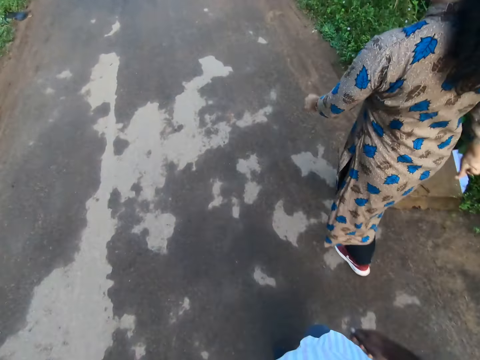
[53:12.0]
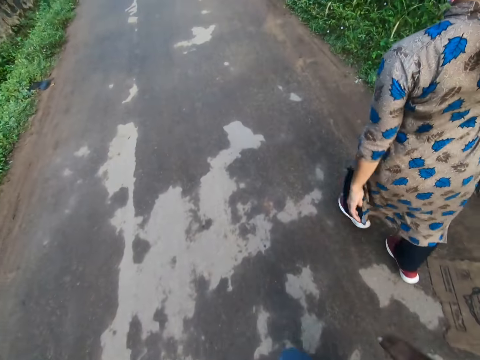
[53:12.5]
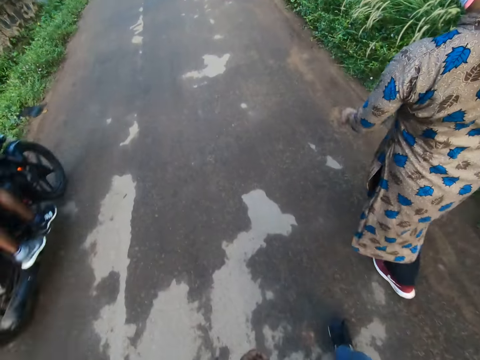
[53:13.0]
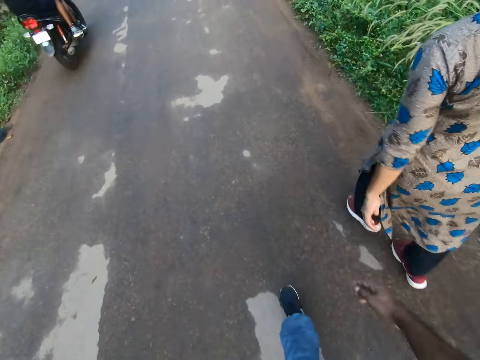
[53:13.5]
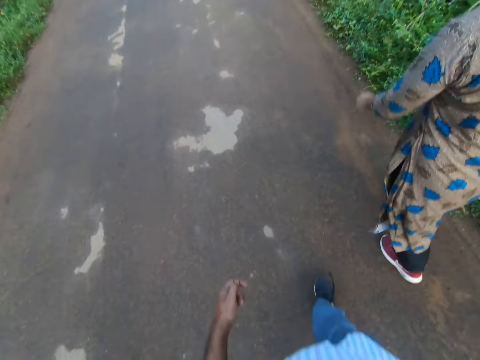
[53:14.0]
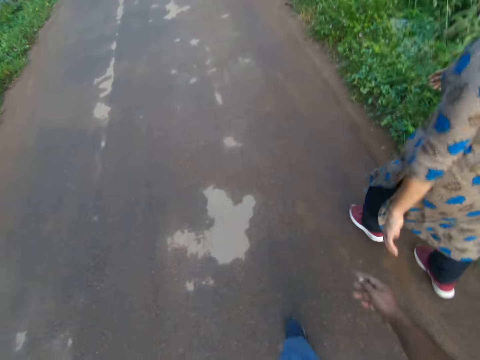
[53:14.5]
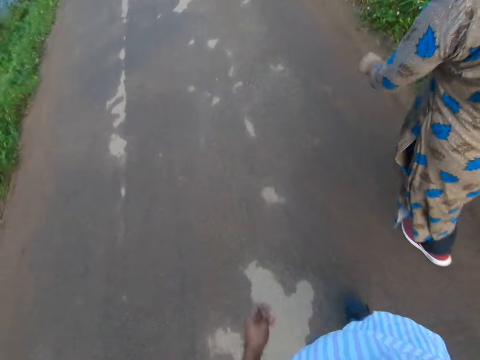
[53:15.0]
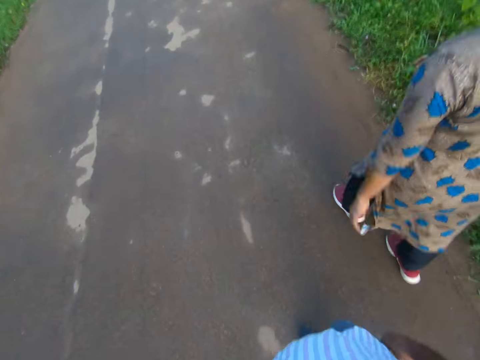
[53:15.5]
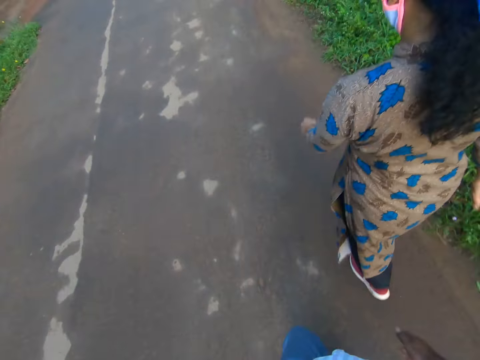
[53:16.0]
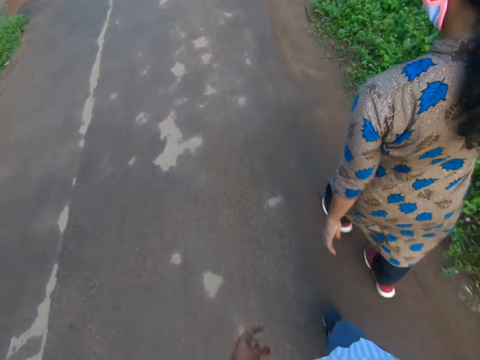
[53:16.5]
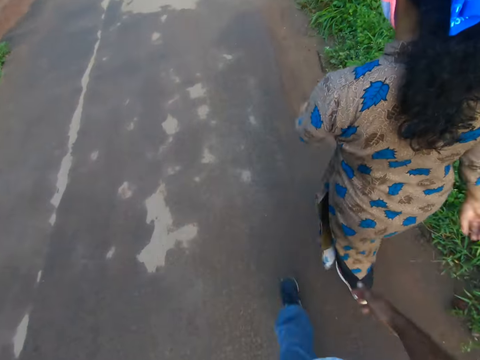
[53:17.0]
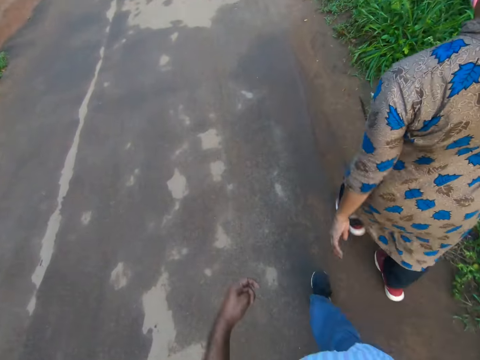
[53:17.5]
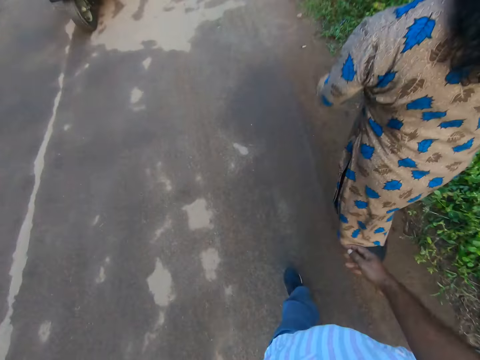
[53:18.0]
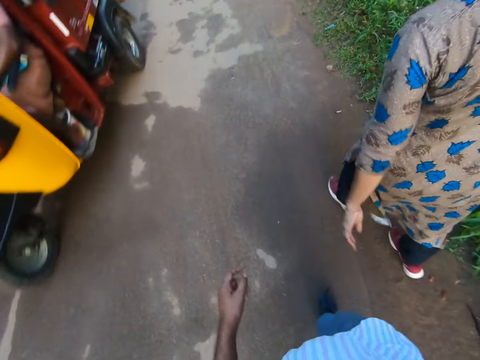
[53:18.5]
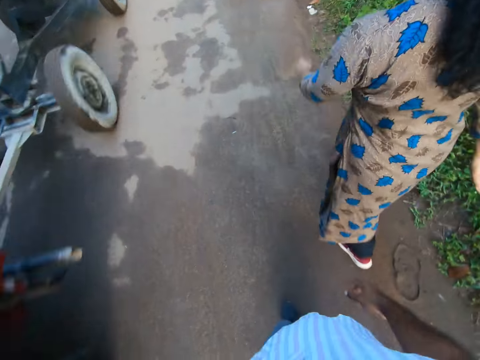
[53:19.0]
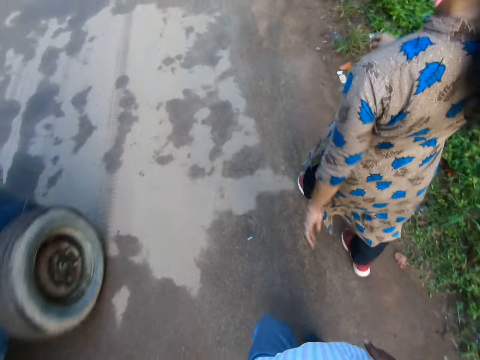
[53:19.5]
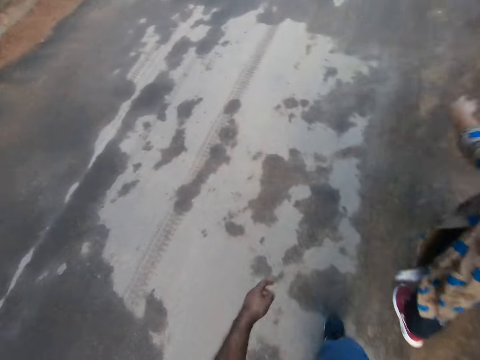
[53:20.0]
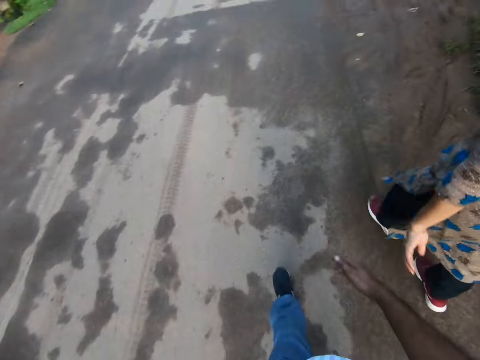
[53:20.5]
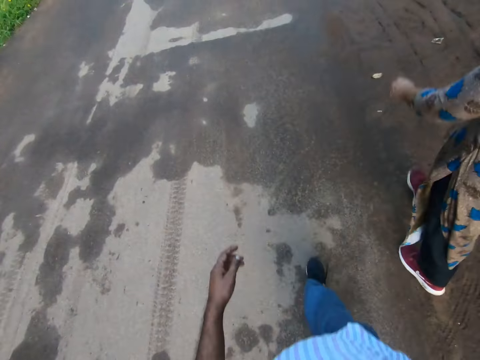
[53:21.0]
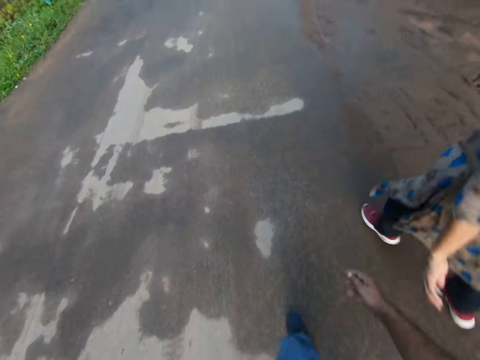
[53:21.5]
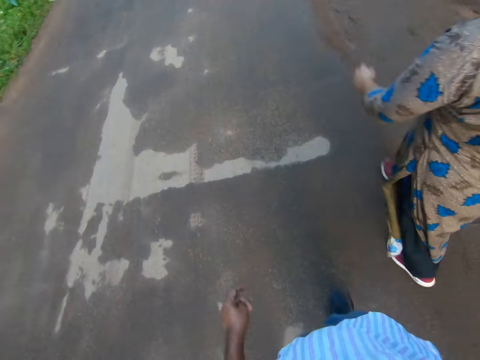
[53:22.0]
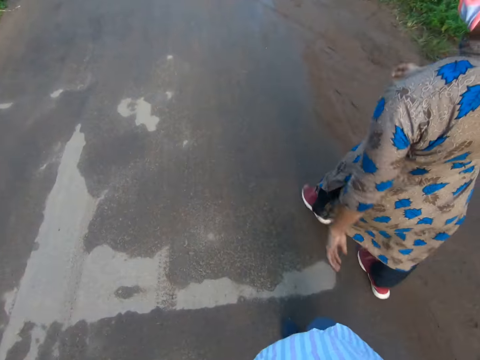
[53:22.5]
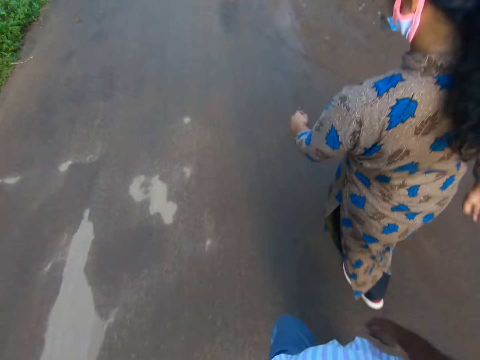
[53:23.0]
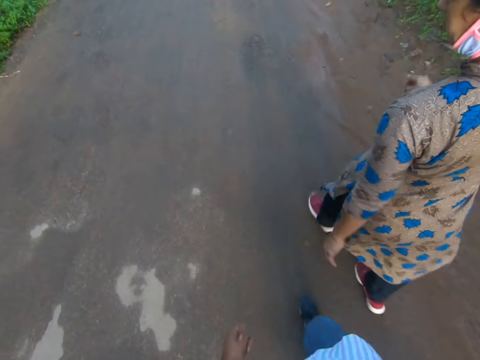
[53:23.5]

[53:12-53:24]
A motorcycle rides past the camera wearer and the woman on the road. A tricycle rides past the camera wearer and the woman on the road.

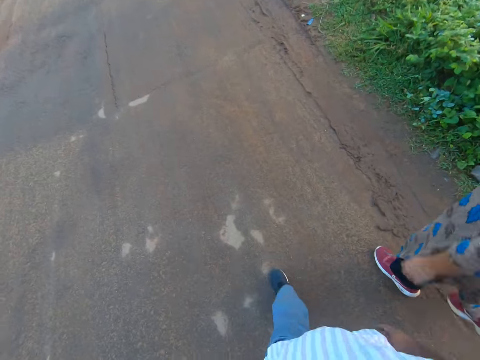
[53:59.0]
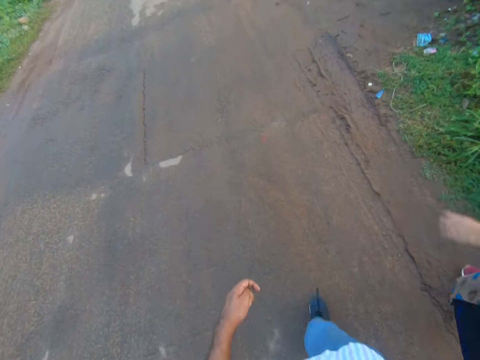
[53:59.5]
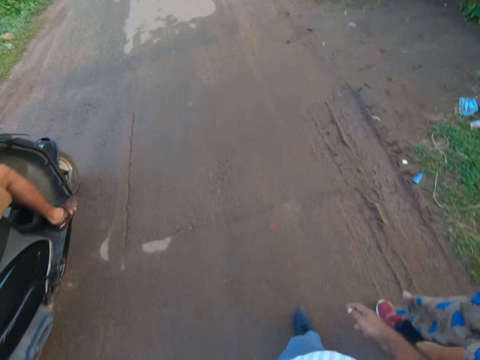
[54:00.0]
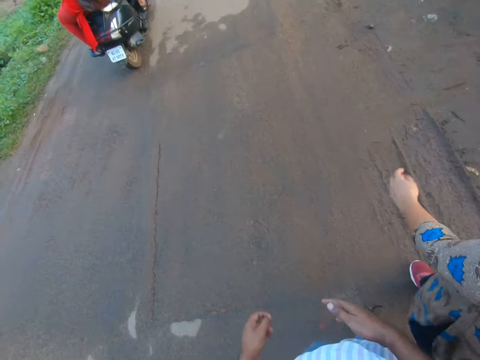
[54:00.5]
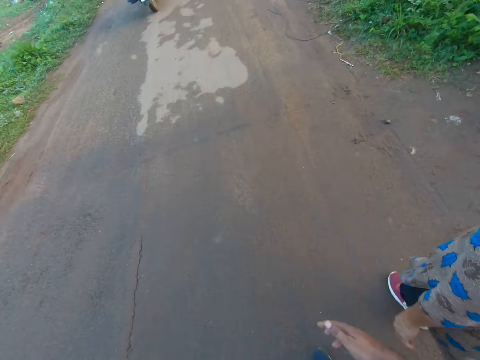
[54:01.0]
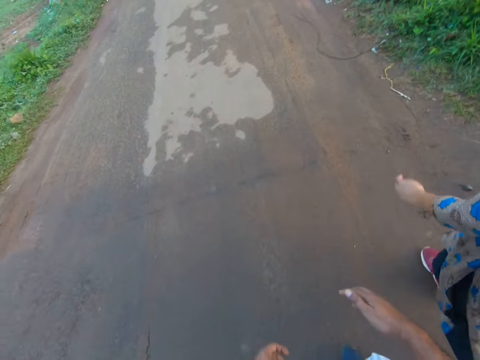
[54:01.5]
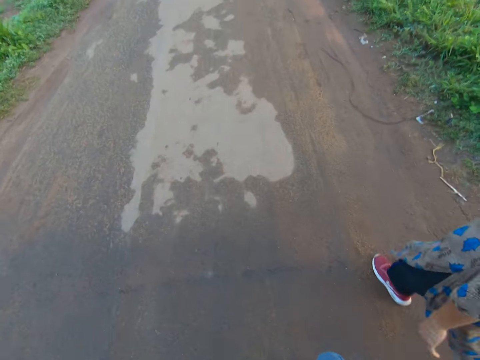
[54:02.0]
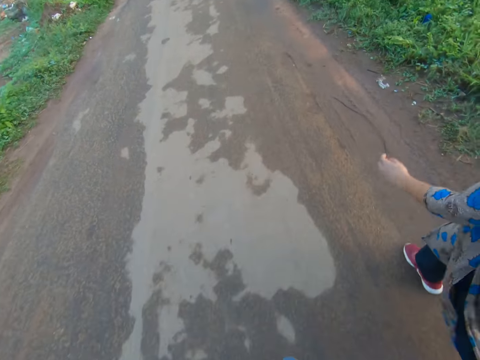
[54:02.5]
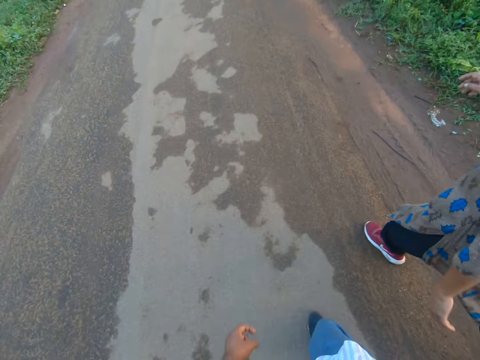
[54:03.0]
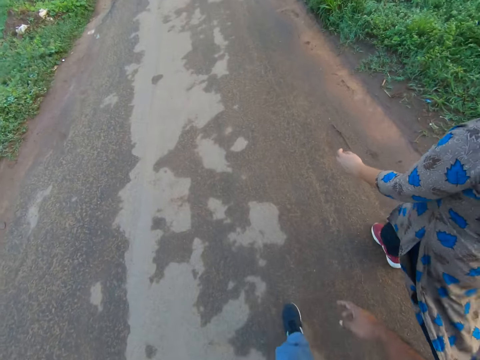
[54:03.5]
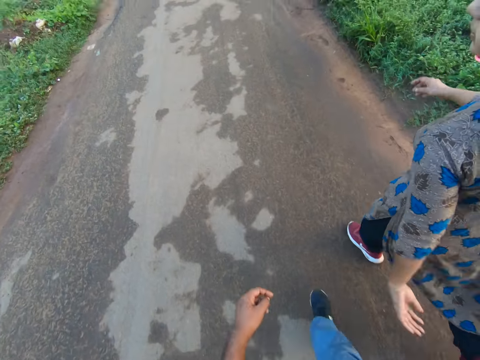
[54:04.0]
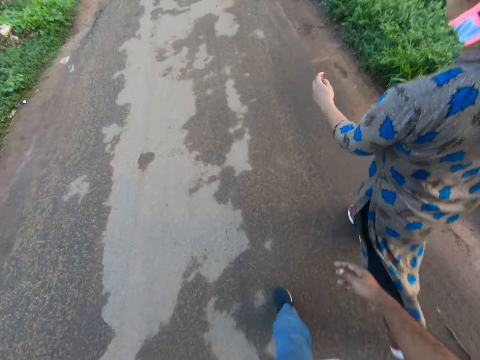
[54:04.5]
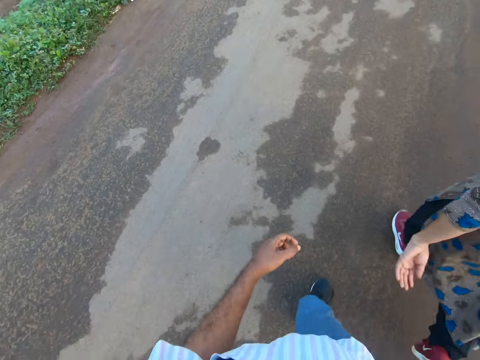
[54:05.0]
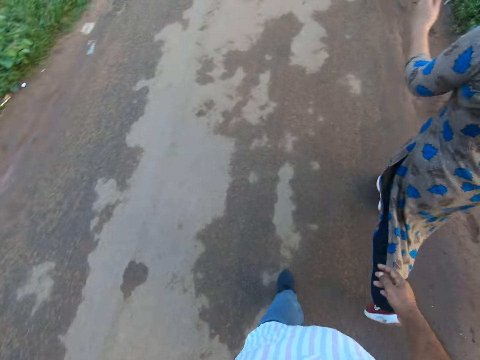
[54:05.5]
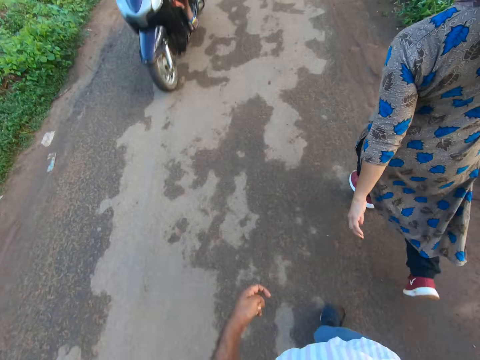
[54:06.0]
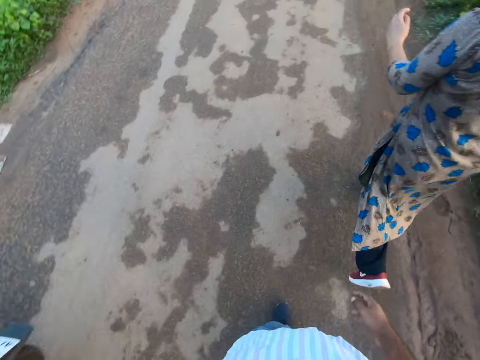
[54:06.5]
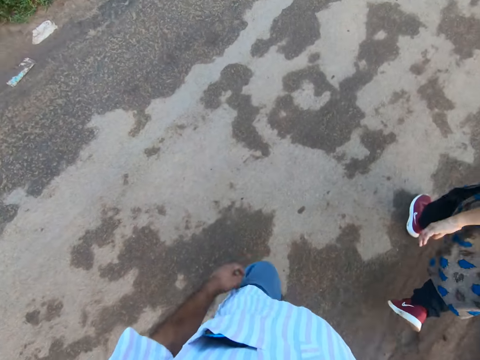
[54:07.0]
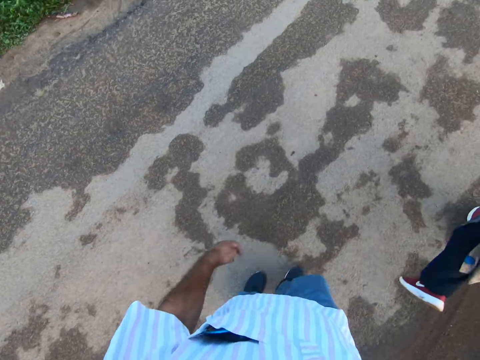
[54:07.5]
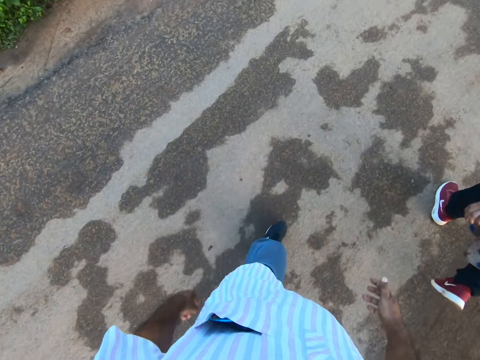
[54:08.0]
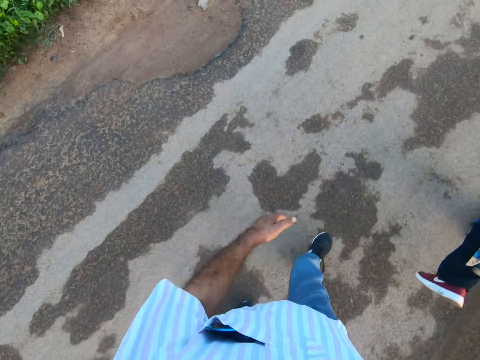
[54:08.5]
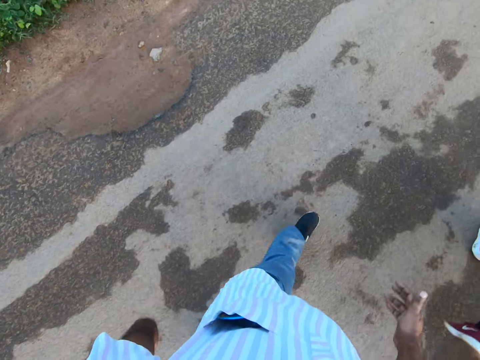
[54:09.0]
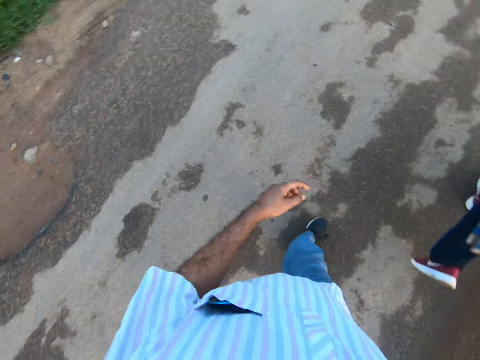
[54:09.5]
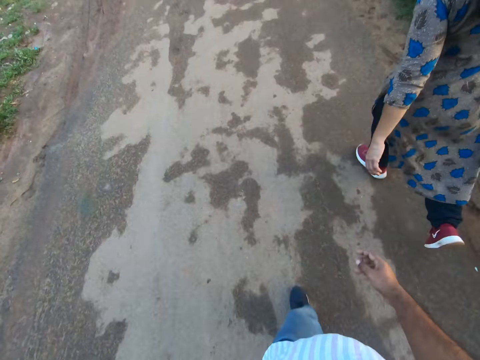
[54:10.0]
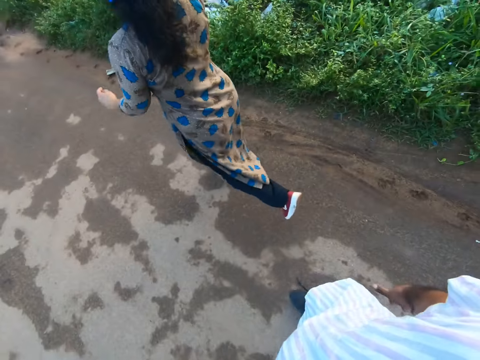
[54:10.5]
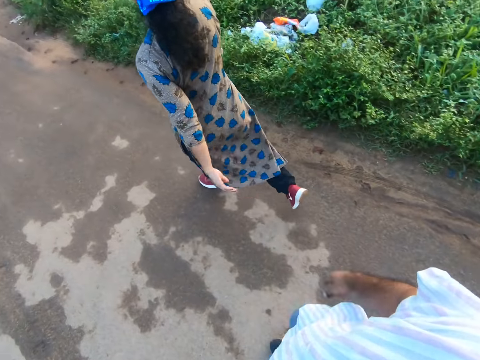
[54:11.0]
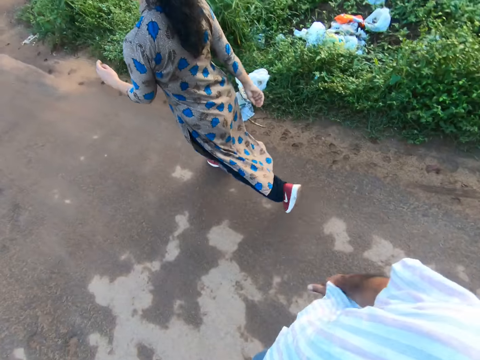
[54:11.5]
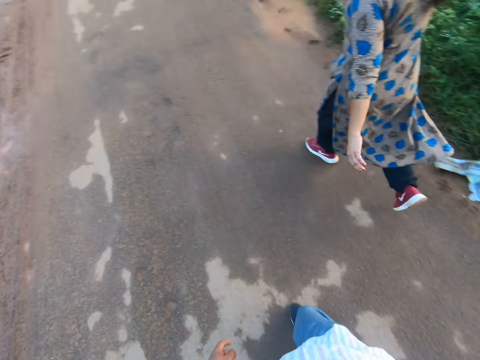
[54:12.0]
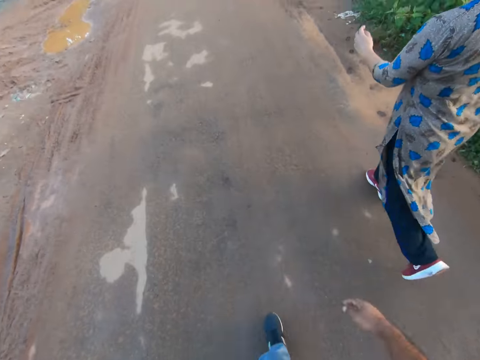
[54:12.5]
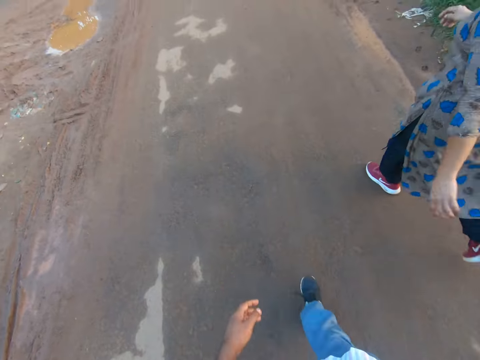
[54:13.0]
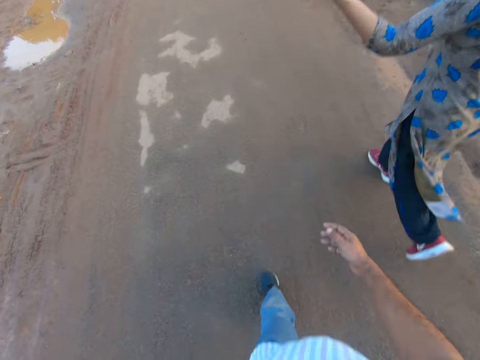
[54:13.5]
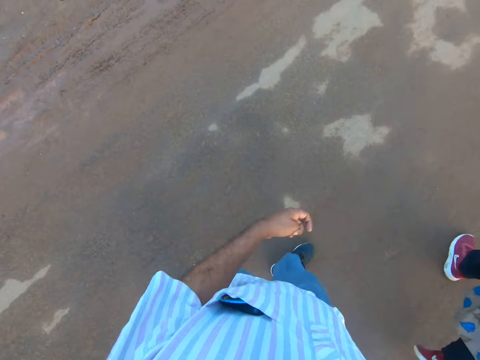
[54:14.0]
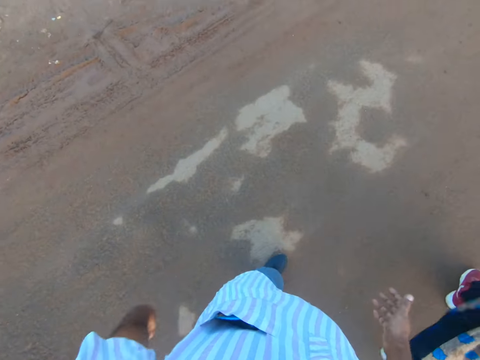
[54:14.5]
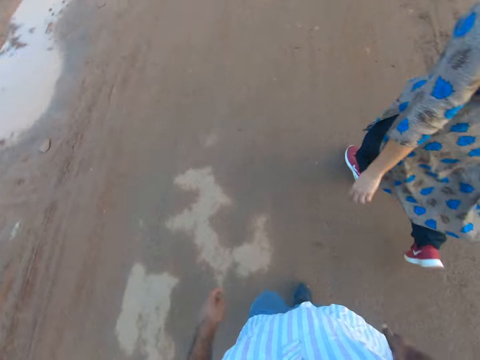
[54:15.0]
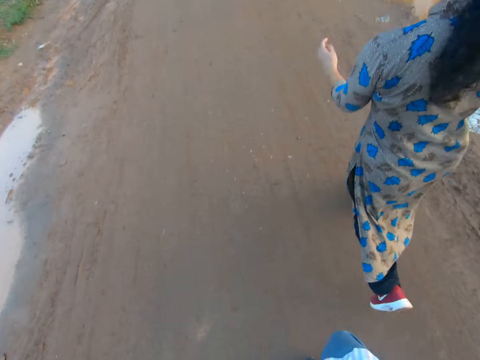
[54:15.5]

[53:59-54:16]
A motorcycle rides past the camera wearer and the woman on the road. Again, a motorcycle rides past the camera wearer and the woman on the road. The camera wearer turns right. They face forward. They turn left.
